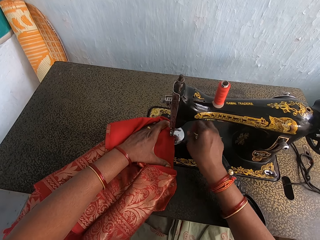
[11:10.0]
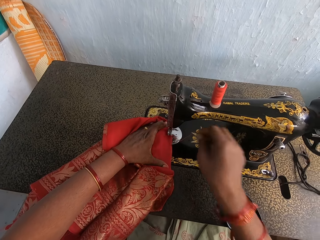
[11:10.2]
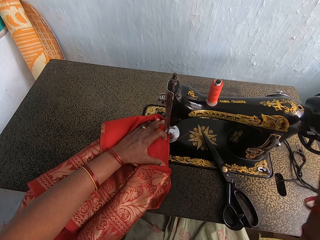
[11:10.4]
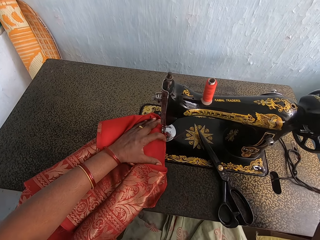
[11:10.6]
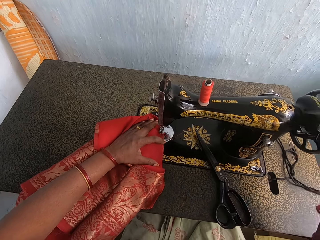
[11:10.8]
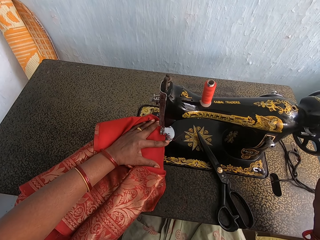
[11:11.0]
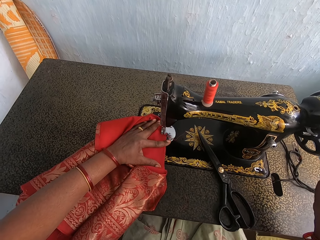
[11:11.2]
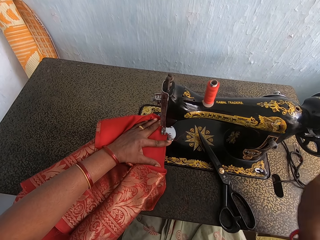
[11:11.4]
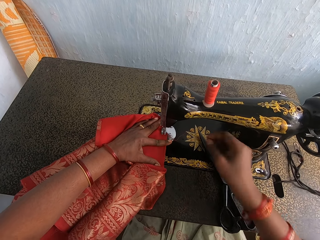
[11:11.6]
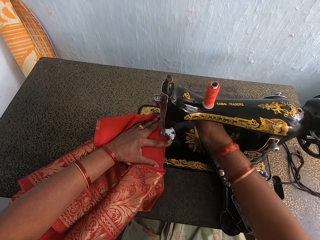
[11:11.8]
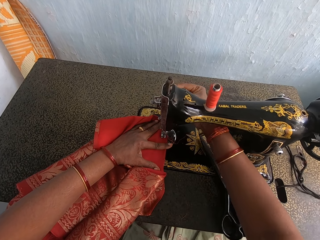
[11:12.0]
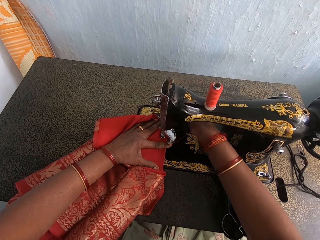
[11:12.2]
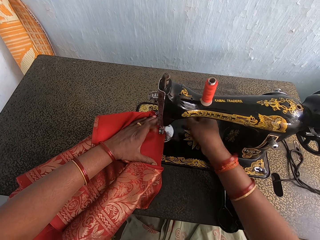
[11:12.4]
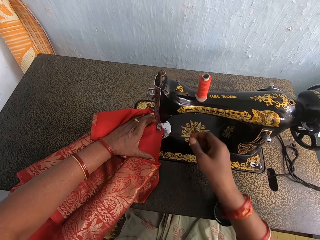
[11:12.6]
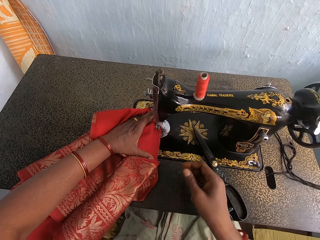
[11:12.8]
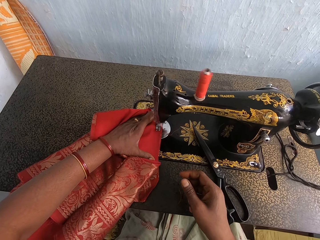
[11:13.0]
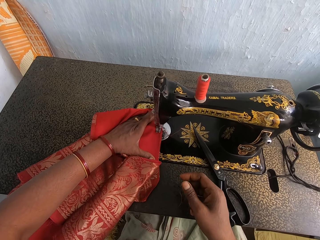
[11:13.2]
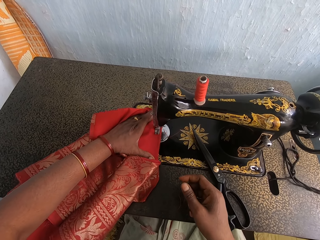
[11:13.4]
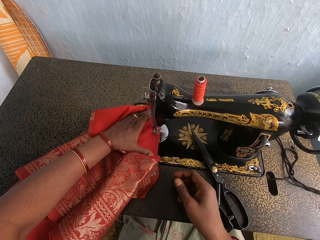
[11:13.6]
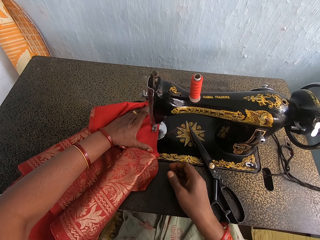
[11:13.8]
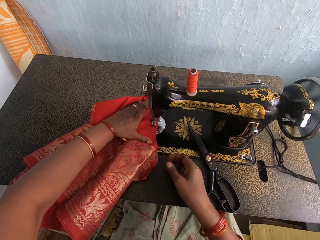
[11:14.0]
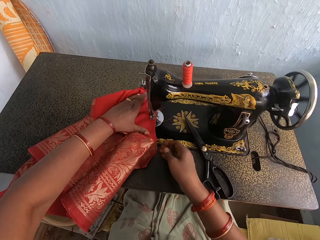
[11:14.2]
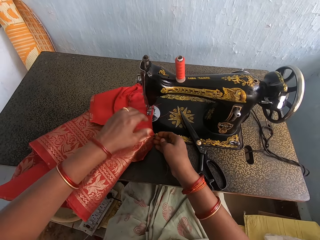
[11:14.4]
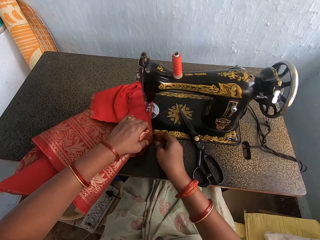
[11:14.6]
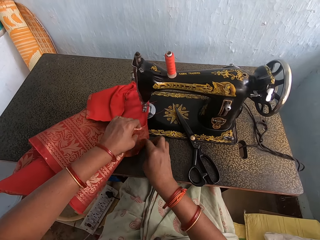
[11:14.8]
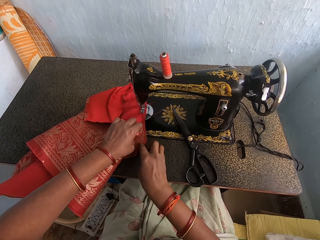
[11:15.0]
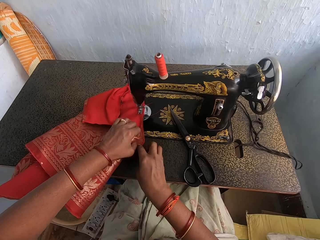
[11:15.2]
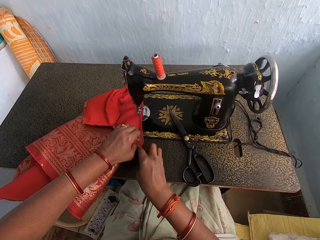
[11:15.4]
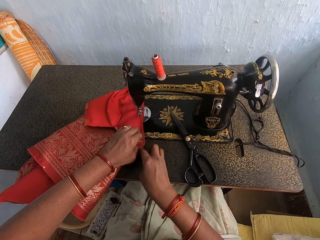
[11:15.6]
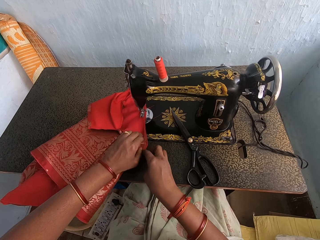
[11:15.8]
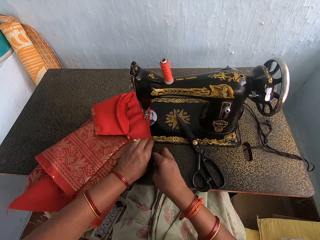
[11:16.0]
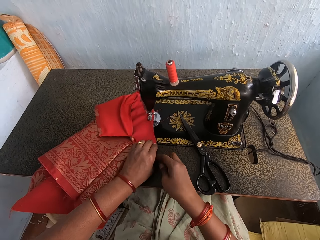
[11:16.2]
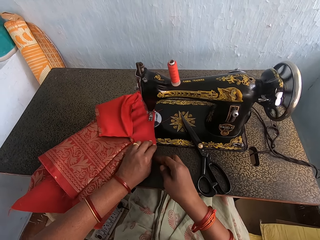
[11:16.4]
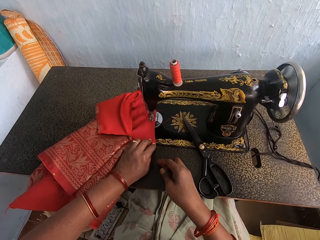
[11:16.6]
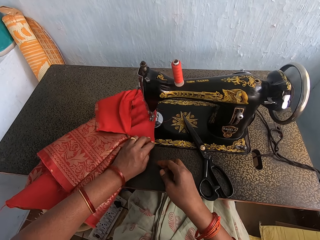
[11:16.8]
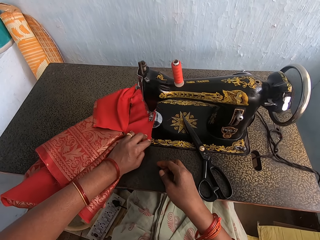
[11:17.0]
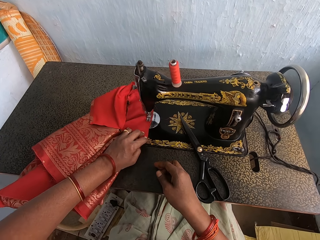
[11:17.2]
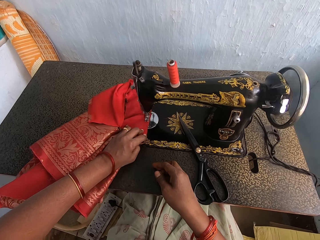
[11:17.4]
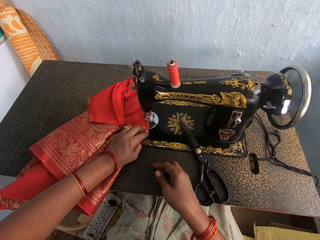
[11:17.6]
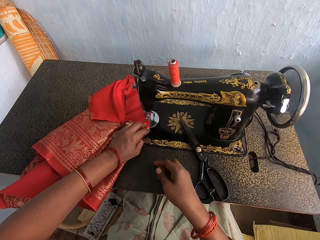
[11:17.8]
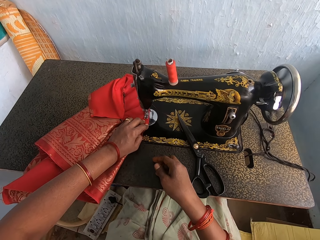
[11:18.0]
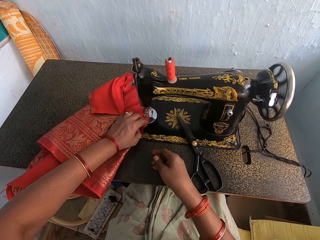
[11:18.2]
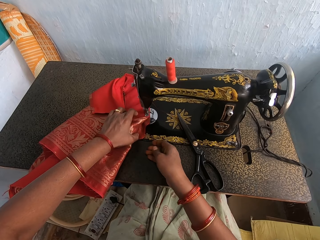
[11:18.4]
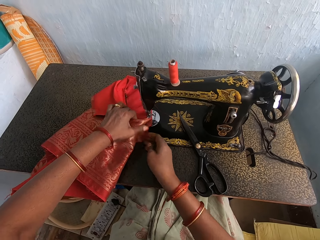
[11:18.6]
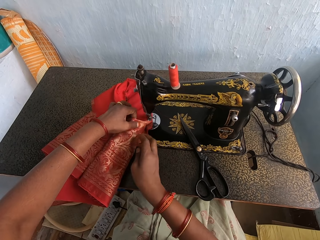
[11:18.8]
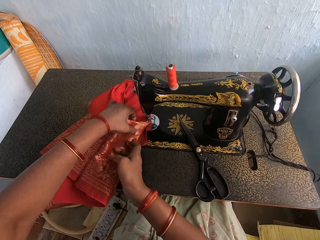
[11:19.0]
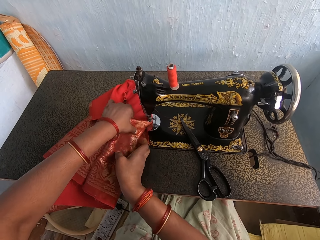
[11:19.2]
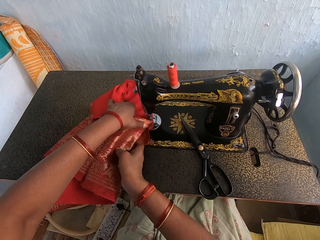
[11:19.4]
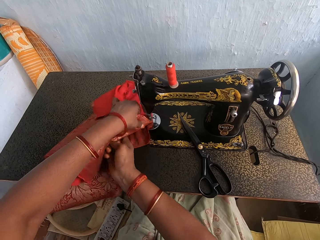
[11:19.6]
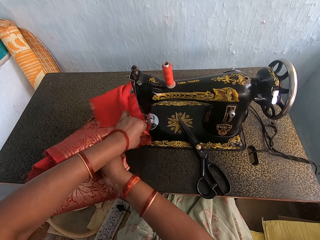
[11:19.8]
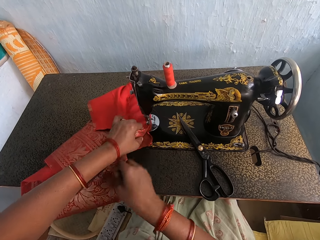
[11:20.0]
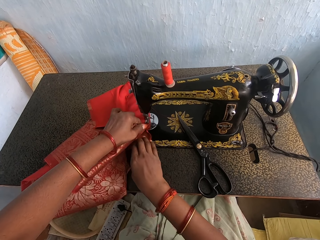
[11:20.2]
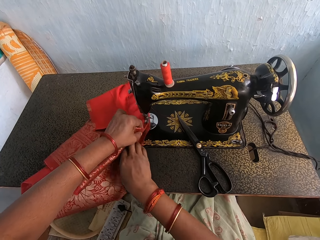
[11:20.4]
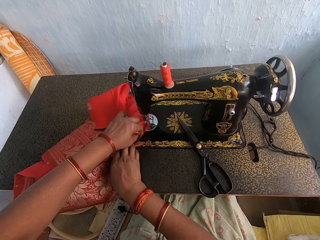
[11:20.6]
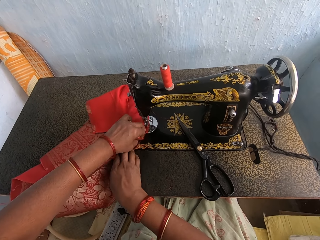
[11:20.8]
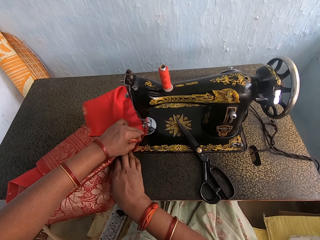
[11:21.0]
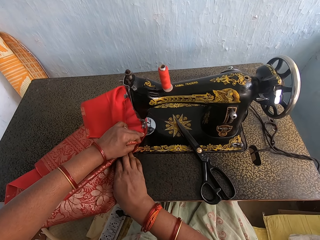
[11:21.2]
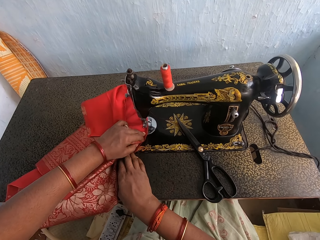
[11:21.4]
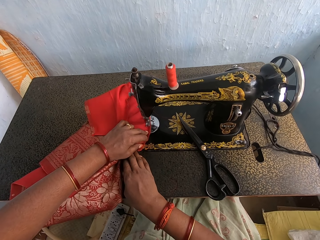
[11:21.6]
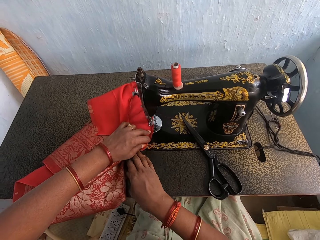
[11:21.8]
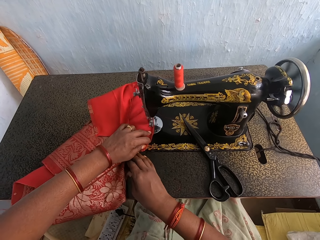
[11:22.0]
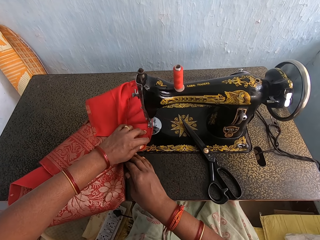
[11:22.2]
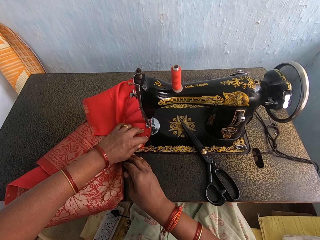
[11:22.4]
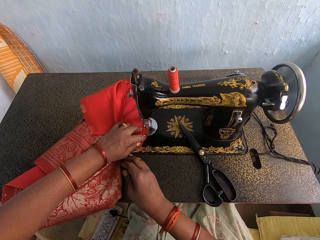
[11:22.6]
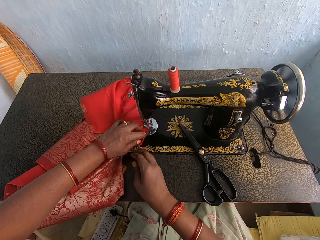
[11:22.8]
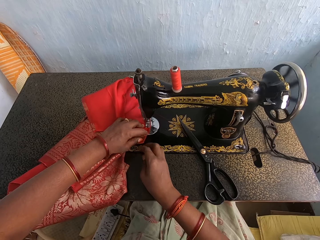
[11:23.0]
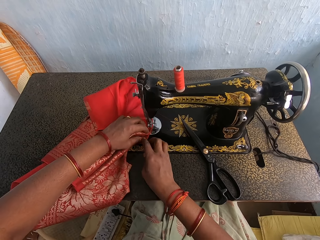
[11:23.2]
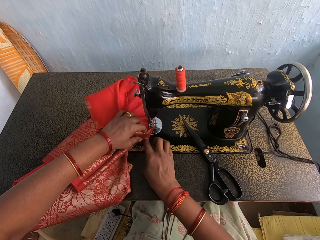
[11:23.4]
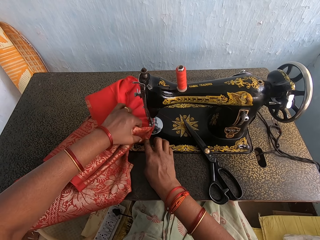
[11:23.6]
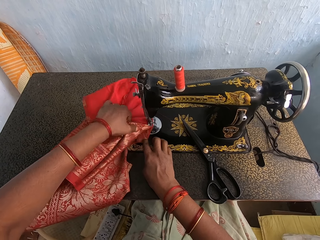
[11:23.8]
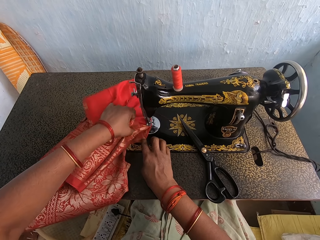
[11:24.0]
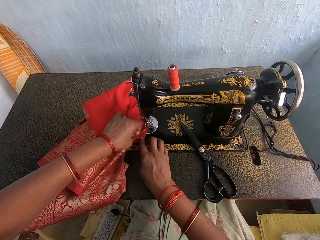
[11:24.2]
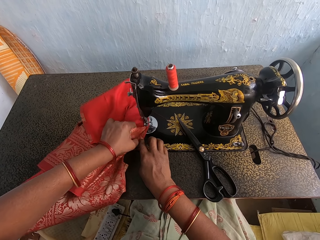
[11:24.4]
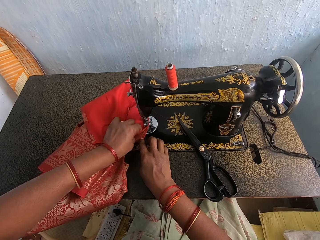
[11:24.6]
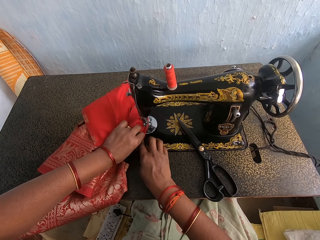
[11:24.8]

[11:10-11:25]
The camera wearer sews the fabric or cloth with the sewing machine. They adjust the fabric. They sew the fabric with the sewing machine. They adjust the cloth. They sew the cloth.

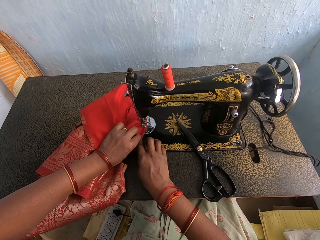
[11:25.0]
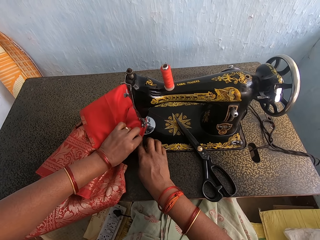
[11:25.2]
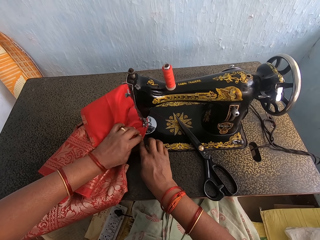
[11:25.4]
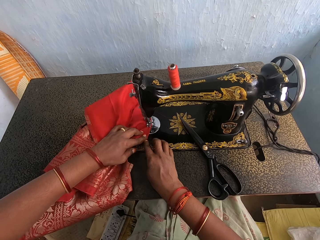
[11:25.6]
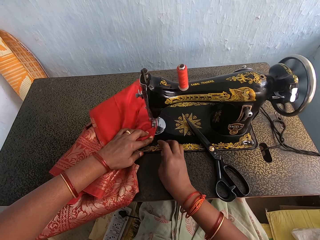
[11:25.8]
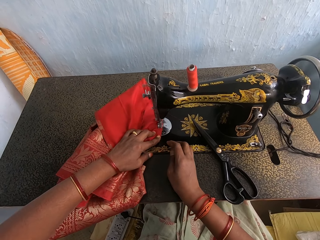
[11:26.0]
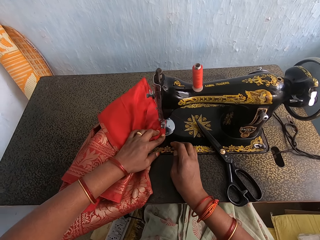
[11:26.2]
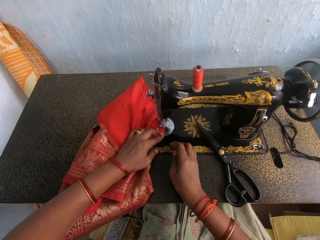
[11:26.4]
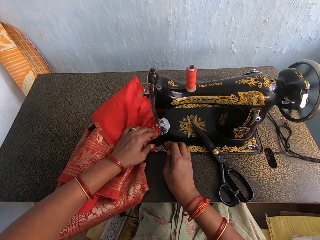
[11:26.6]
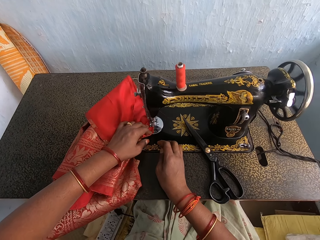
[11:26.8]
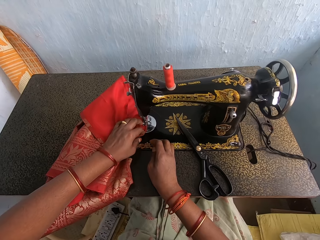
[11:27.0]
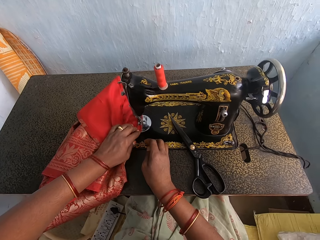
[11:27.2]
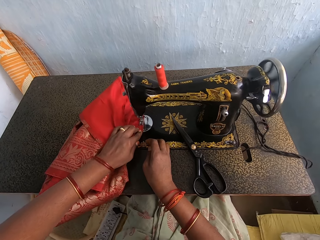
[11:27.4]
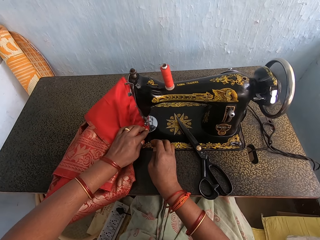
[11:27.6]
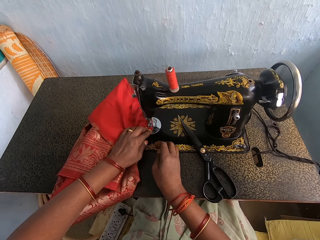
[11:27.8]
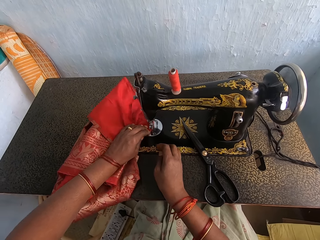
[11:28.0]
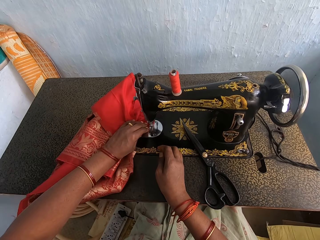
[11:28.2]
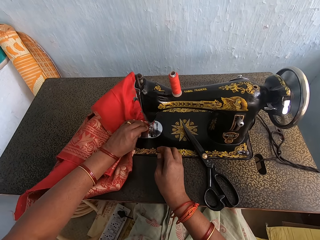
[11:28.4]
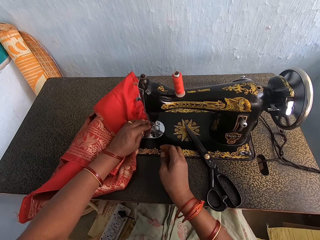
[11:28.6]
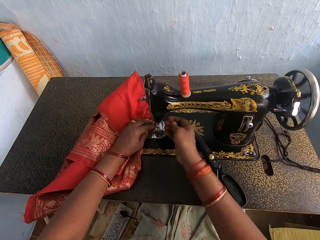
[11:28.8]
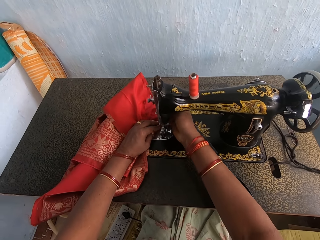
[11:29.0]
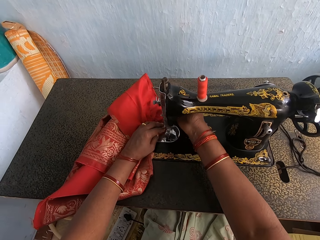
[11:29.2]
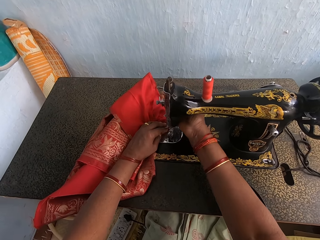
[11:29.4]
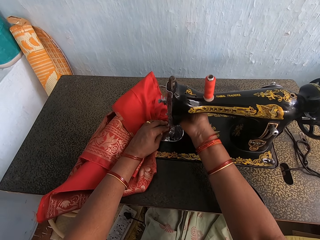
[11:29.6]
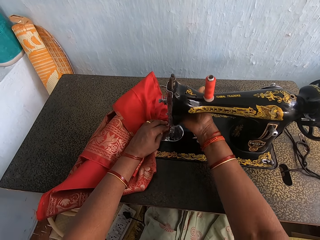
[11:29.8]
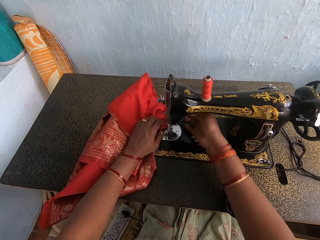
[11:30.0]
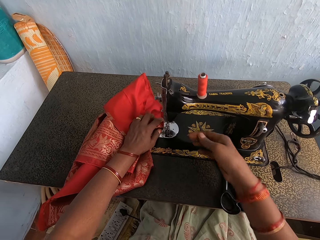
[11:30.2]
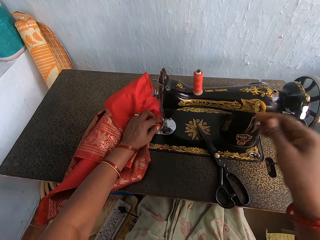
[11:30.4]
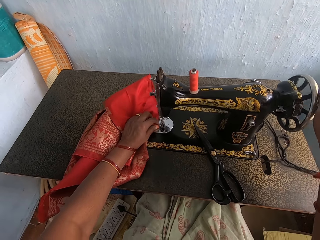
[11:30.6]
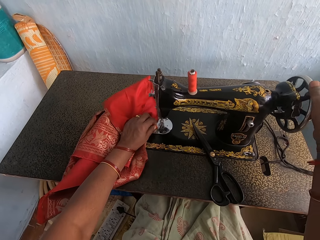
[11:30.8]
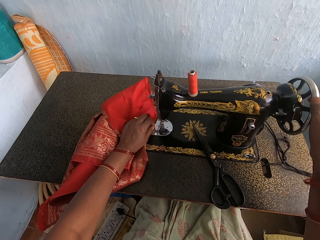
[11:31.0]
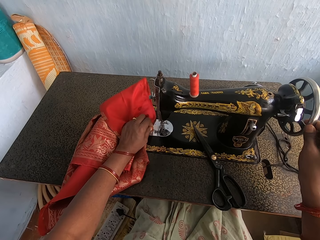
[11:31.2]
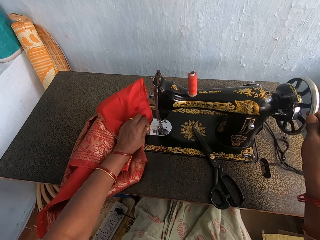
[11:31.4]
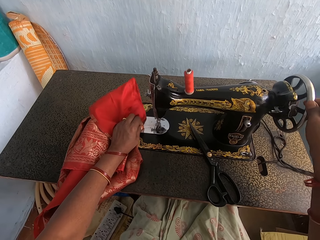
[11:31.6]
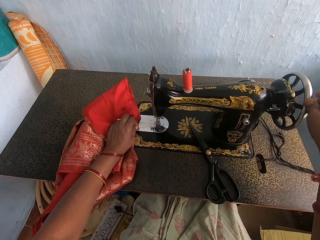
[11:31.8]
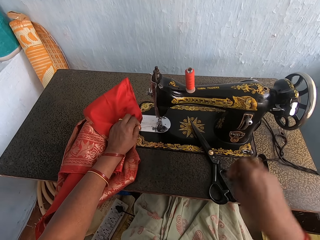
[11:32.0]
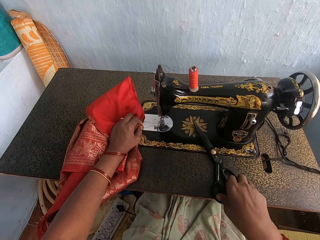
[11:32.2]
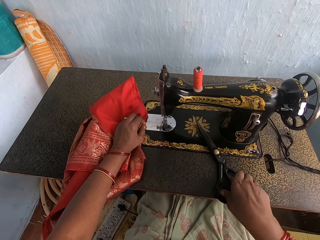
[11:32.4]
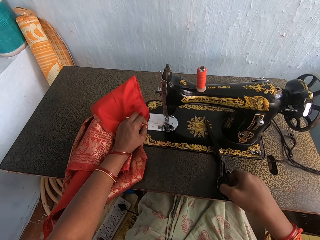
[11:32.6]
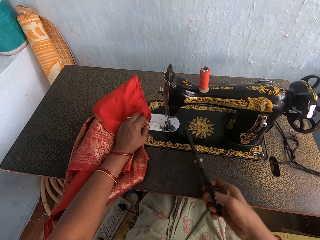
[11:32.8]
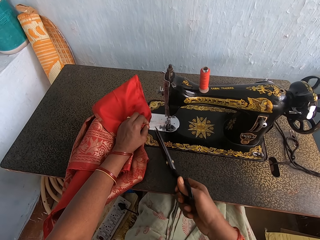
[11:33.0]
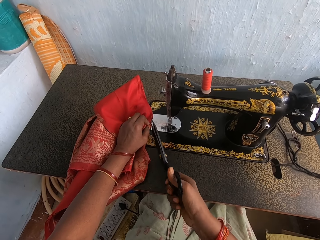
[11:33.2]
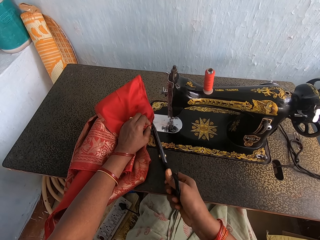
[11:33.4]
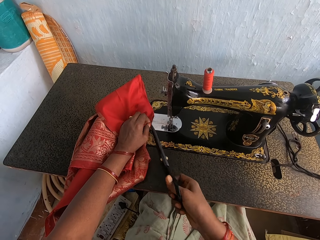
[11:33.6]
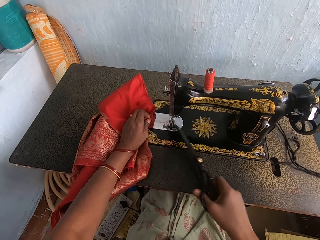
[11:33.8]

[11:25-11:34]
The camera wearer adjusts the sewing machine. They pick up the scissors. They cut the thread. They cut a cloth.
